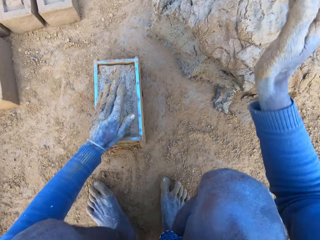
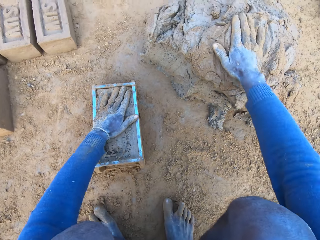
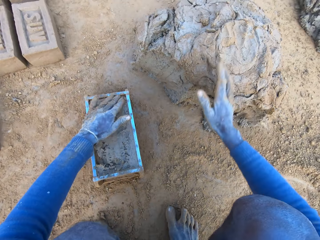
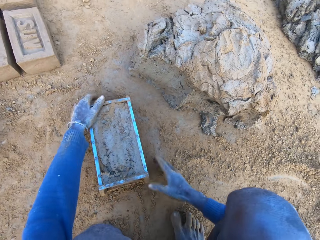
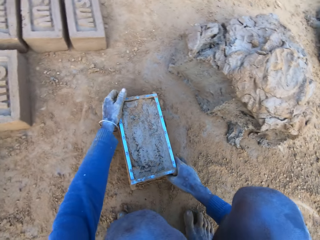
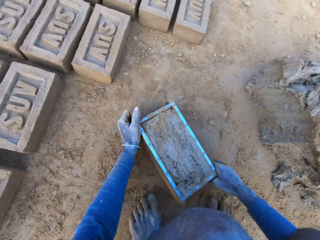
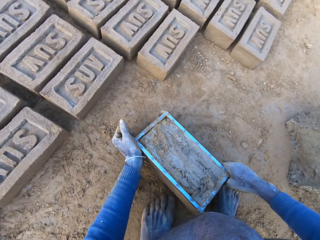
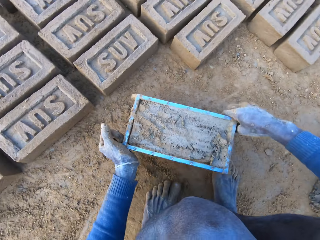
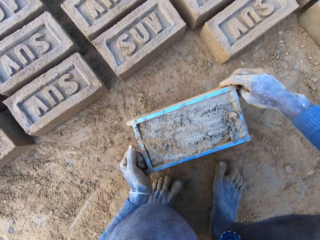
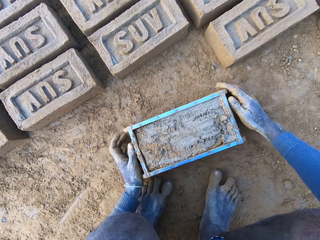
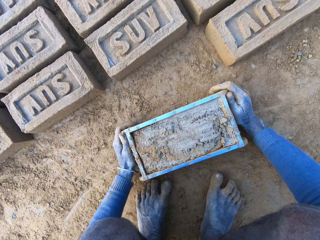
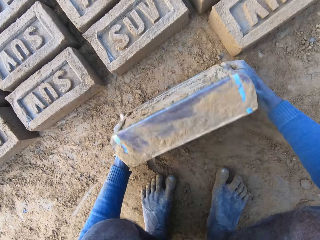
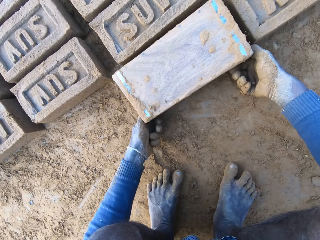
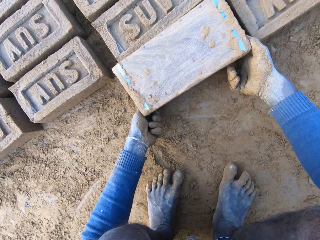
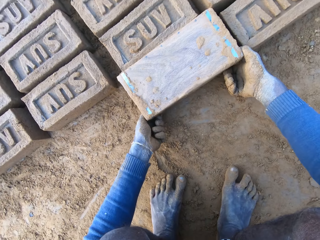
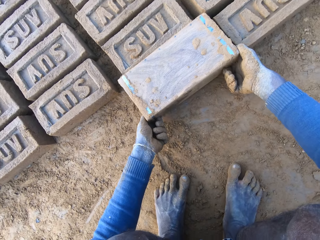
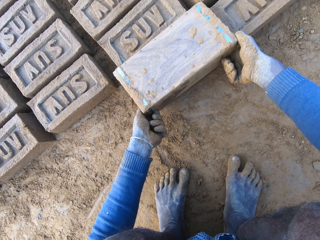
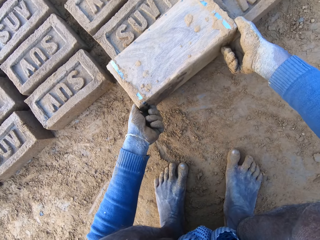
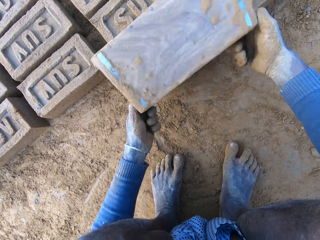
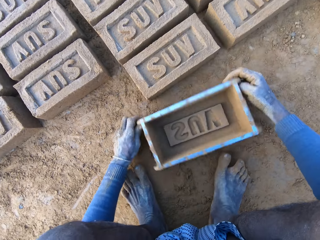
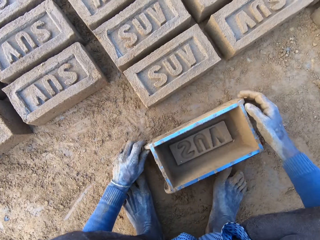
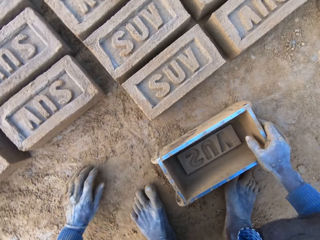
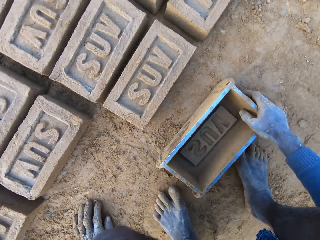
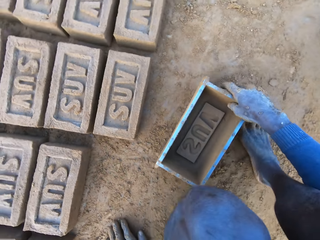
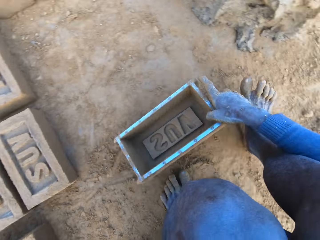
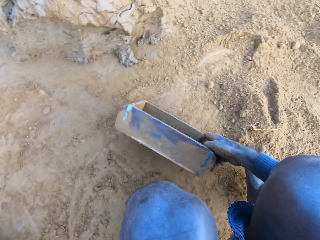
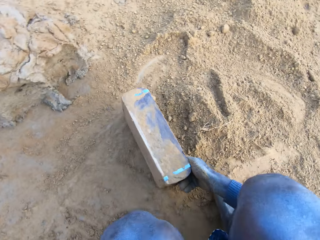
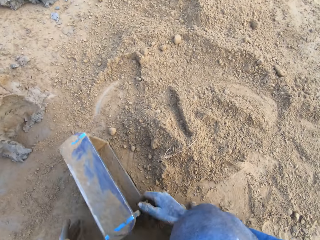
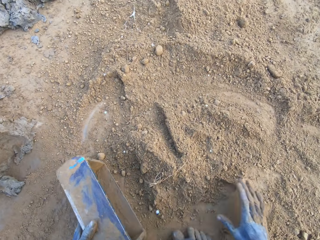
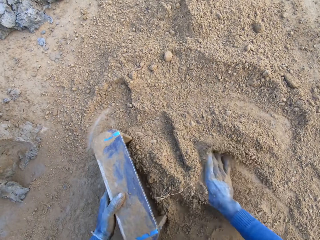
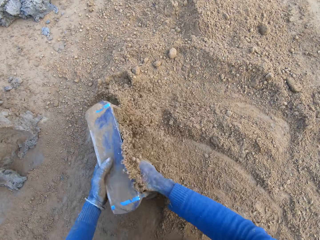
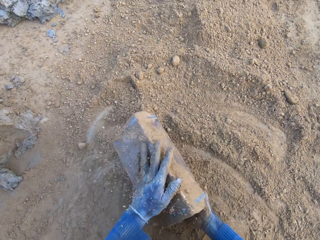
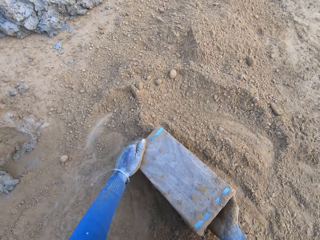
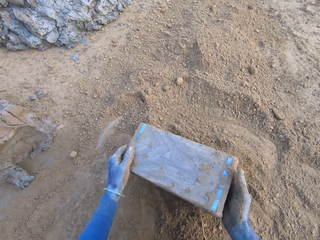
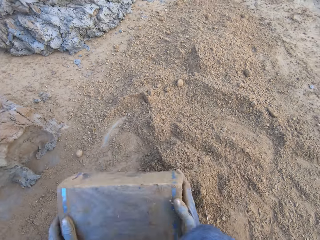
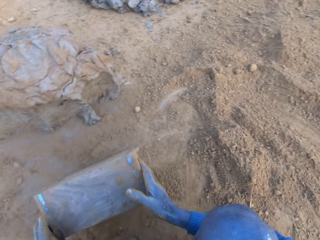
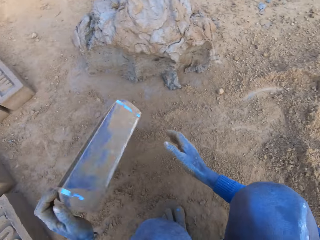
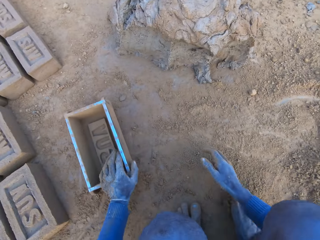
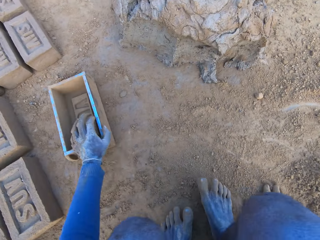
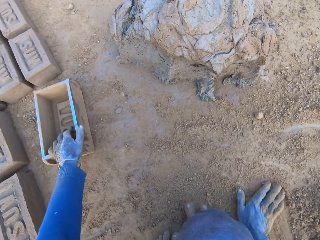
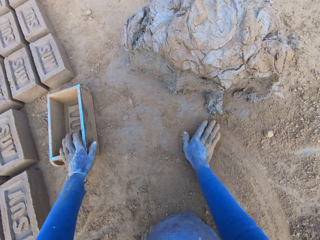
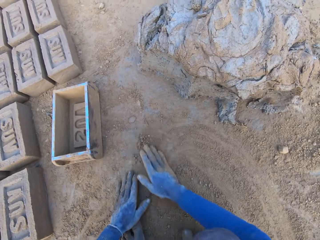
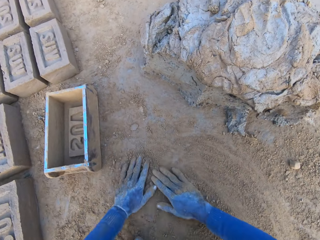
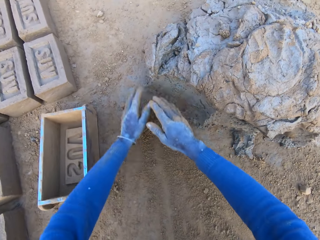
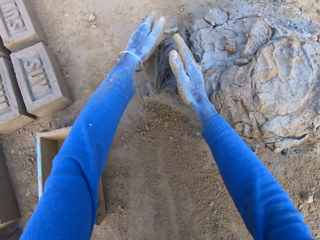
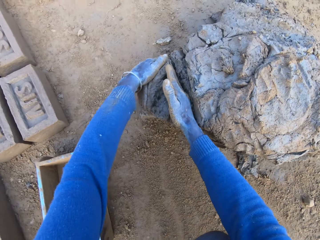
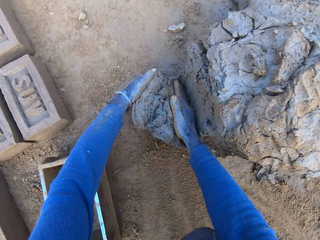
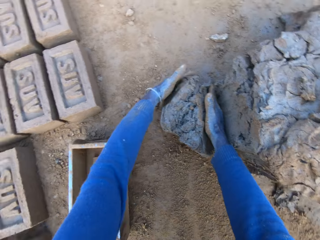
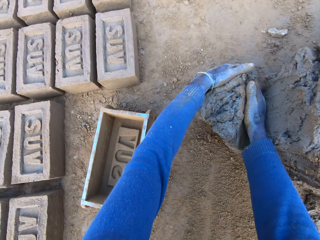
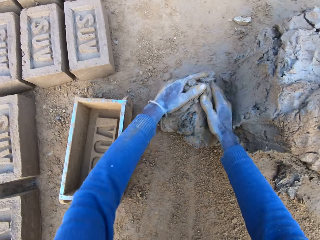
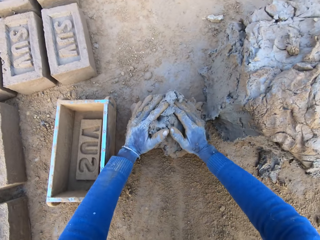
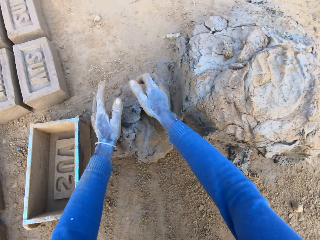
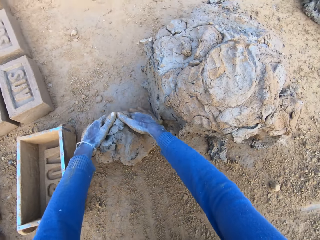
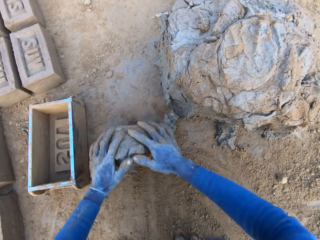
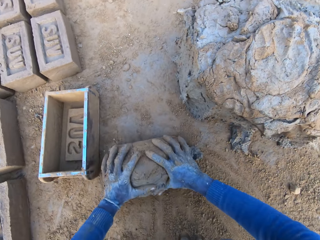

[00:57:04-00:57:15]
The camera wearer puts the mud or mortar on the heap. He carries the brick molder or box with the mortar with both hands. He takes the box and puts the box down. He pours out the brick on the ground out of the brick molder. He overturns the box, removes the box from the brick, puts the box down, turns to the soil or sand, and puts the soil into the box. He packs some sand with the brick molder. He pours out the sand in the brick molder. He puts the box away. He throws the brick molder on one side with his hands. He touches the soil. He rubs his hands on the ground. He scoops some mortar from the heap with his hands.

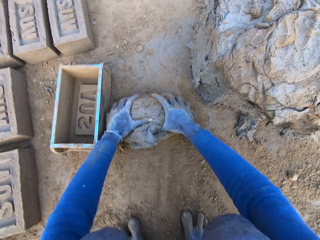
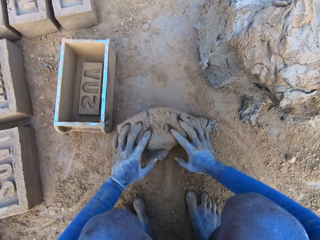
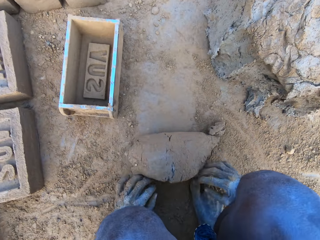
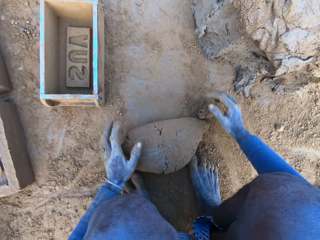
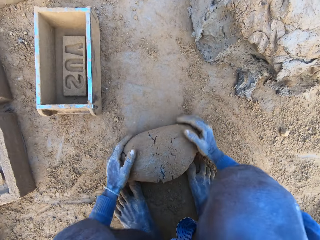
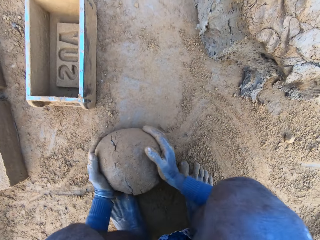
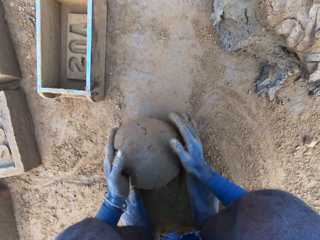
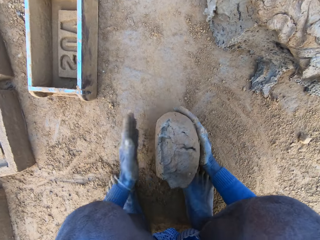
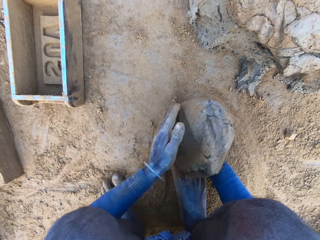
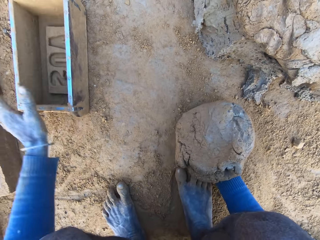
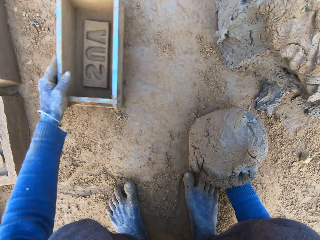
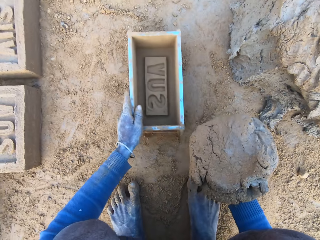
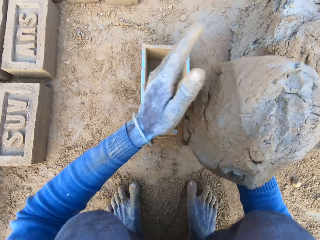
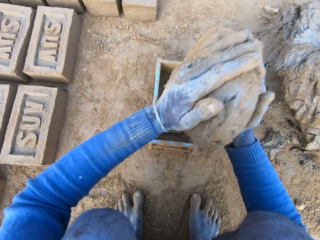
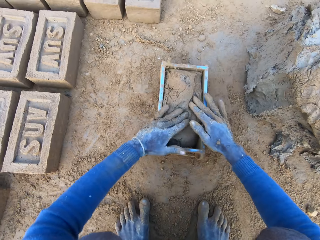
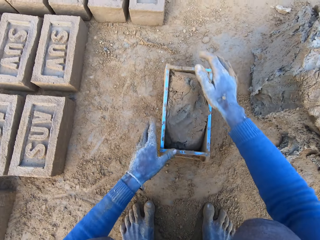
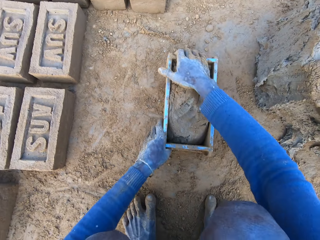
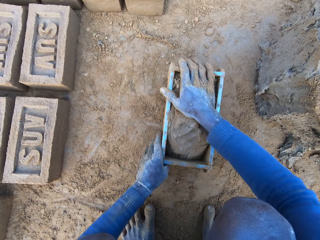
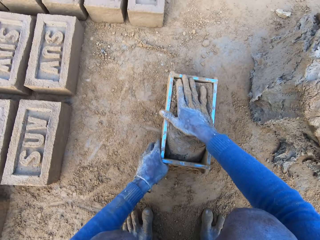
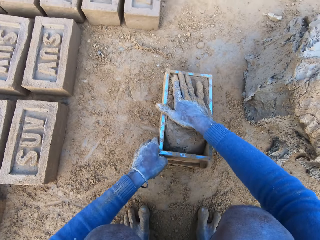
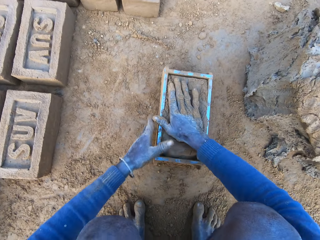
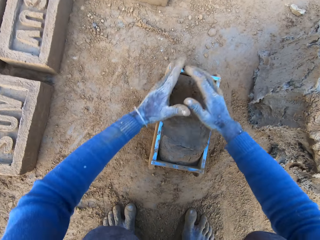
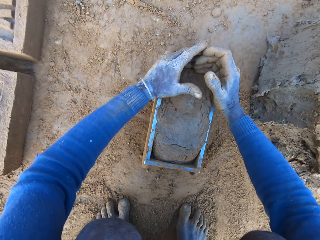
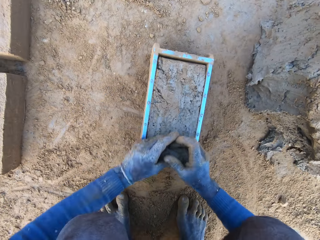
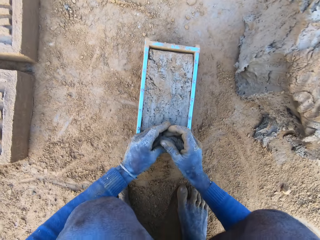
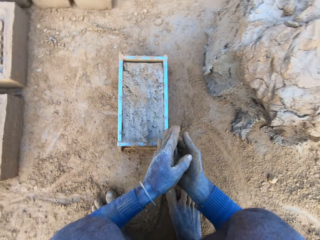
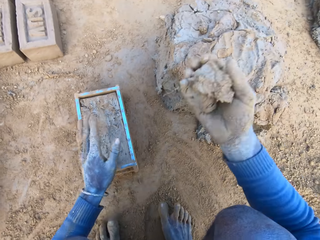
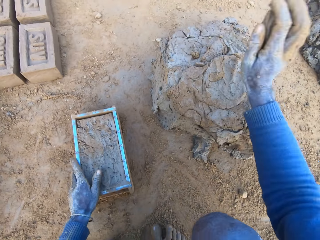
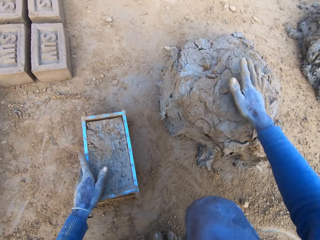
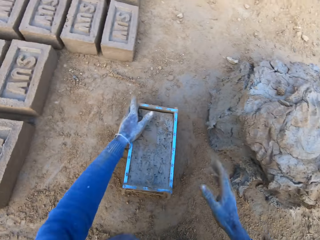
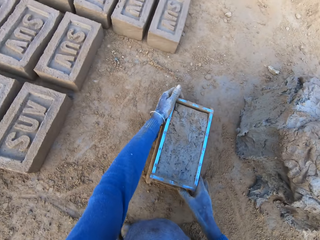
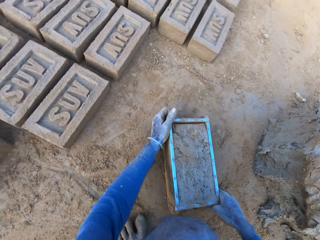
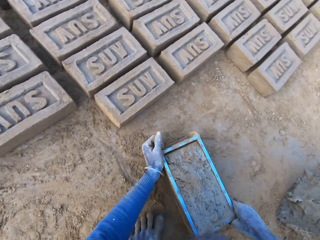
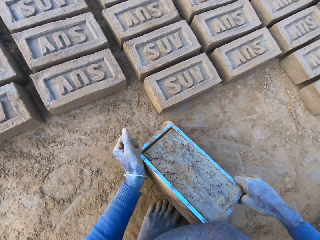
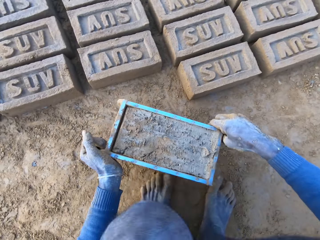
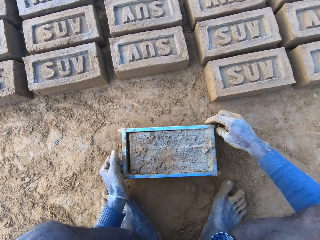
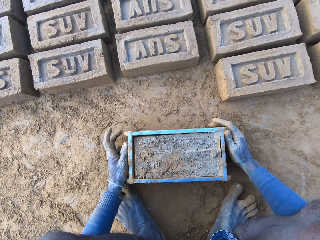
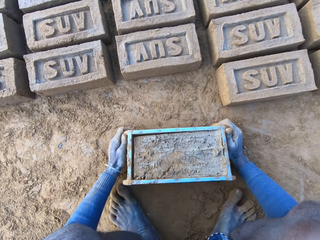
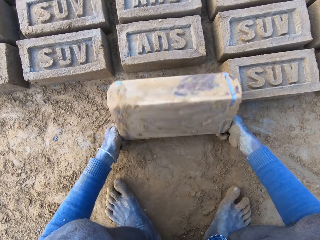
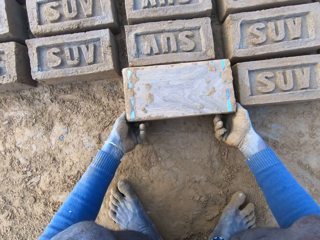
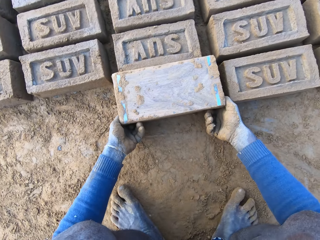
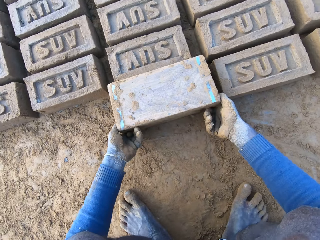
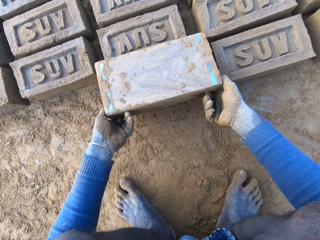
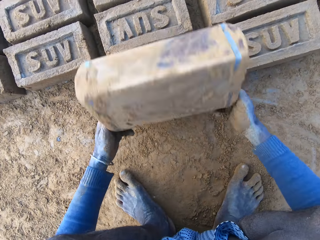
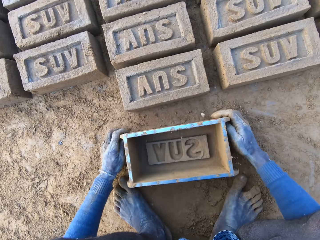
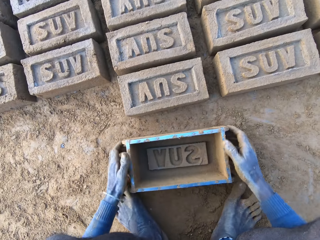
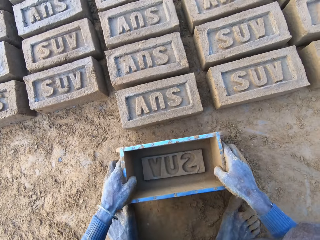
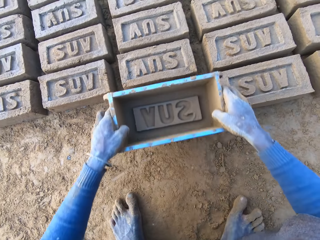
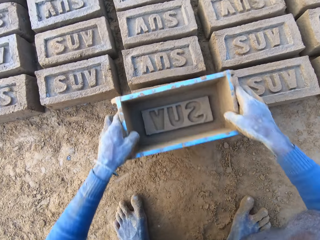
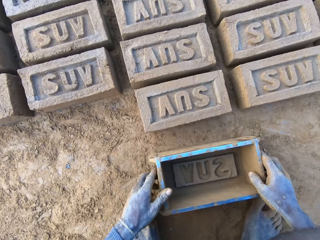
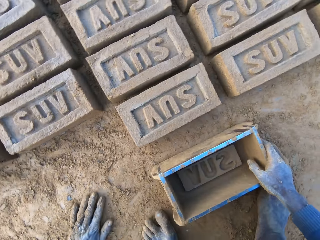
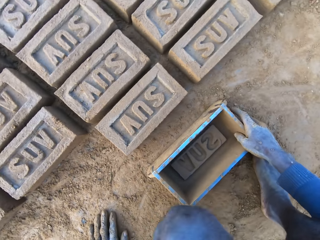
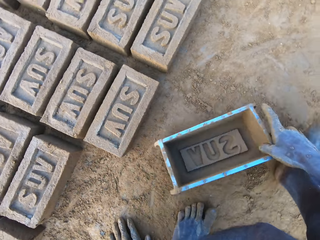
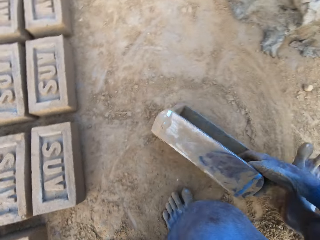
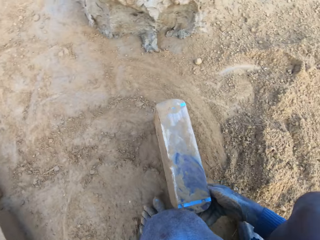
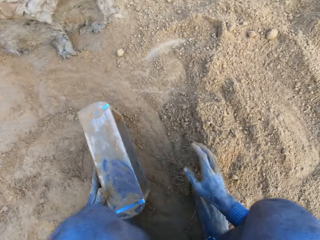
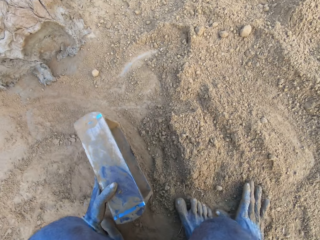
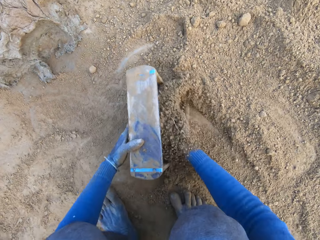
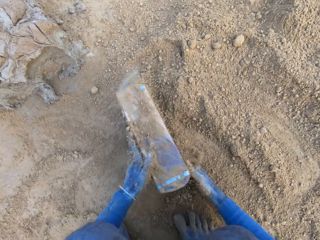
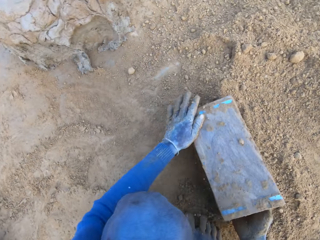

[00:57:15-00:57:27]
The camera wearer rolls the mud or mortar on the soil. He adjusts the mortar on the ground. He packs the mortar on the ground with his hands. He picks up the brick molder or box with his left hand. He drops the mortar inside the brick molder. He adjusts the mortar inside the brick molder. He presses the soil into the box. He removes the excess mud. He throws the mortar on the remaining mortar on the ground. He puts the mud on the heap. He carries the brick molder with the mortar with both hands. He takes the box and puts the box down. He pours out the brick on the ground out of the brick molder. He overturns the box, removes the box from the brick, puts the box down, and lifts the box. He adjusts the brick on the ground with the brick mortar. He puts the box down, turns to the soil, and puts the soil into the box.
